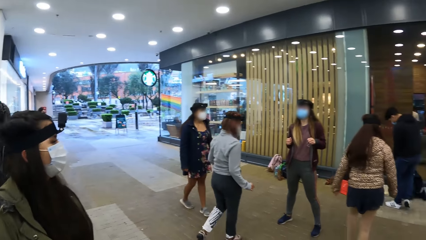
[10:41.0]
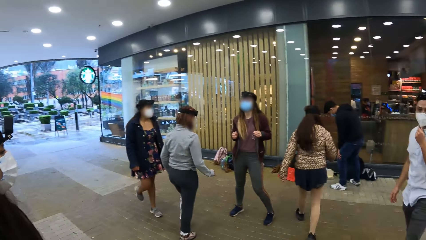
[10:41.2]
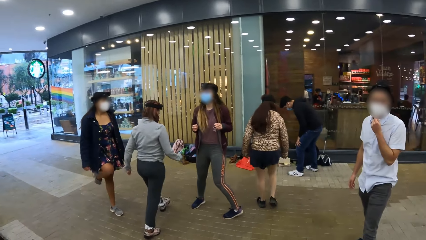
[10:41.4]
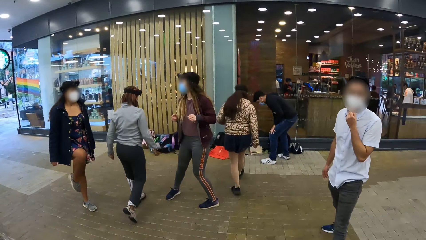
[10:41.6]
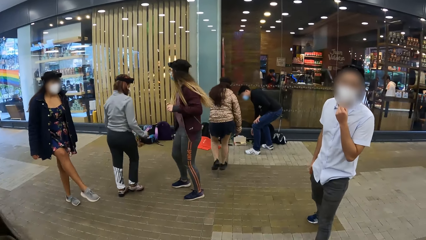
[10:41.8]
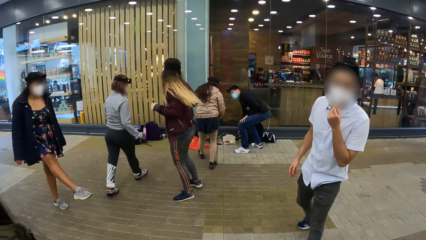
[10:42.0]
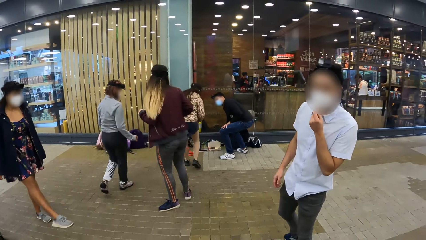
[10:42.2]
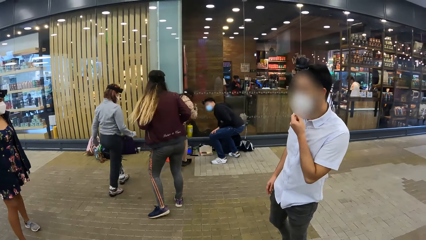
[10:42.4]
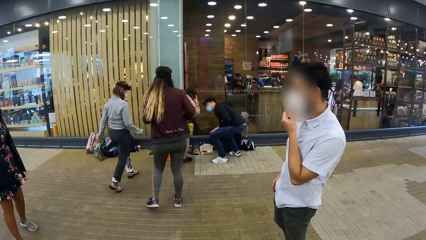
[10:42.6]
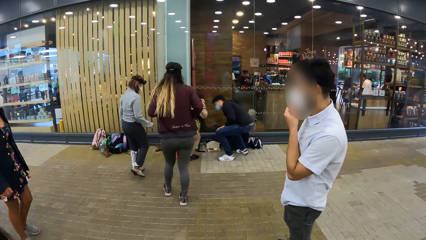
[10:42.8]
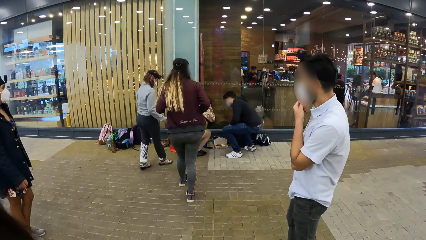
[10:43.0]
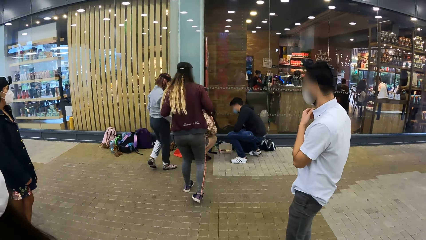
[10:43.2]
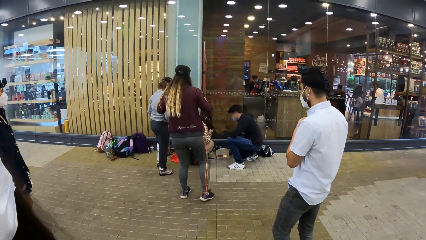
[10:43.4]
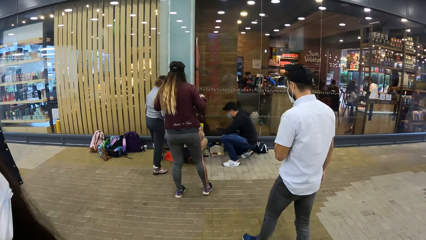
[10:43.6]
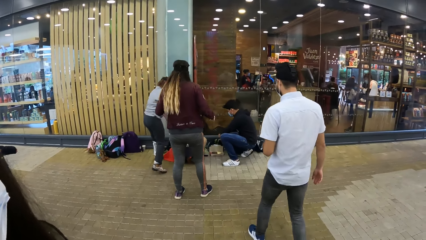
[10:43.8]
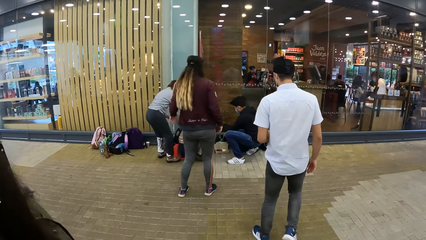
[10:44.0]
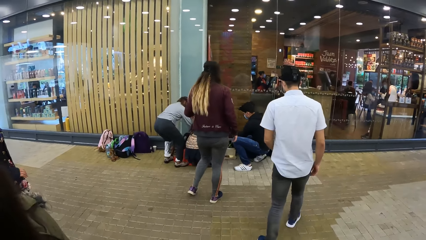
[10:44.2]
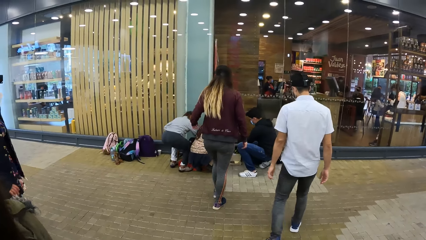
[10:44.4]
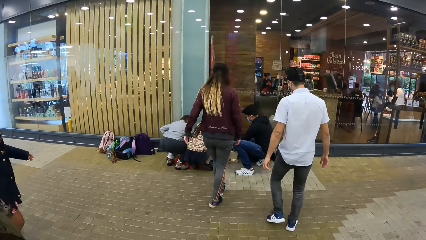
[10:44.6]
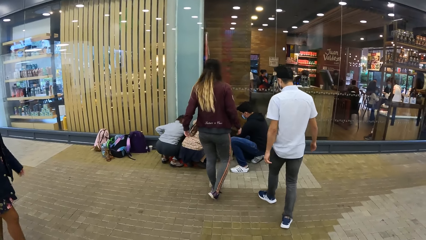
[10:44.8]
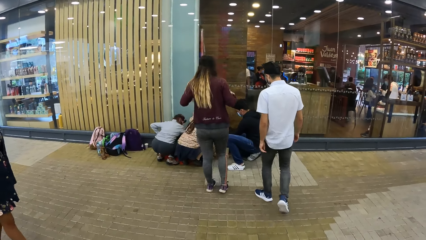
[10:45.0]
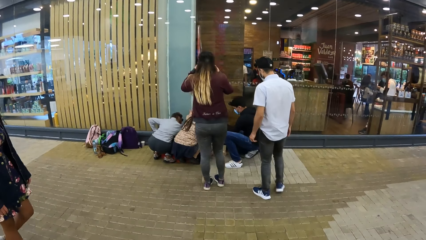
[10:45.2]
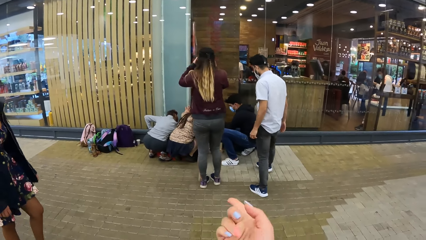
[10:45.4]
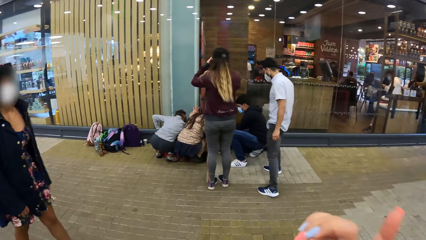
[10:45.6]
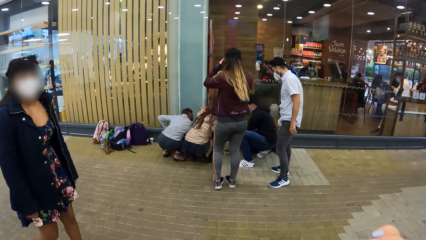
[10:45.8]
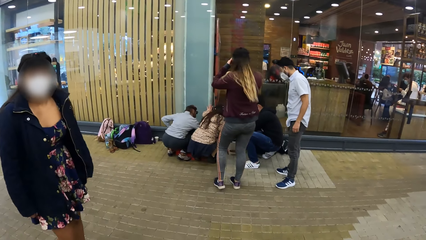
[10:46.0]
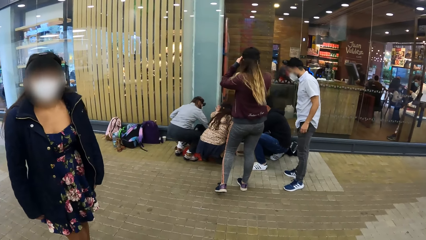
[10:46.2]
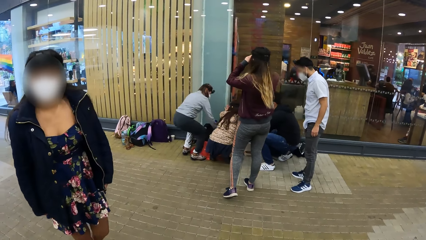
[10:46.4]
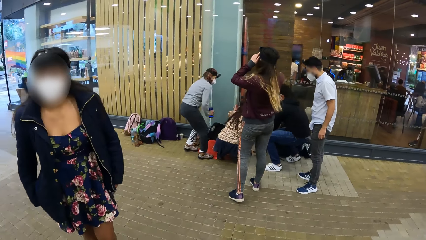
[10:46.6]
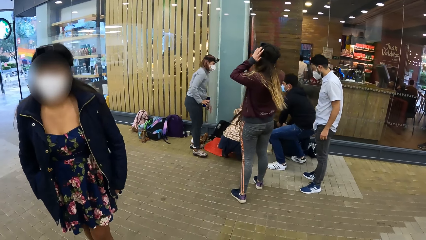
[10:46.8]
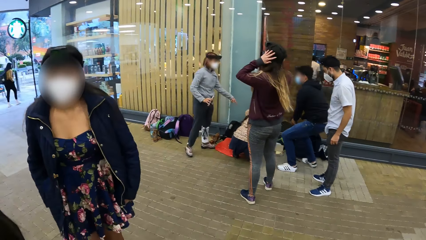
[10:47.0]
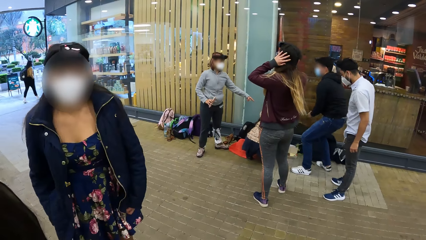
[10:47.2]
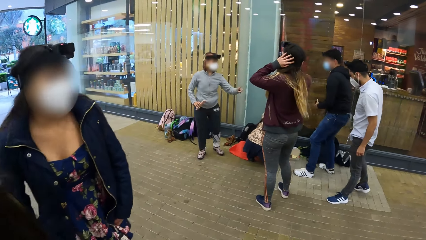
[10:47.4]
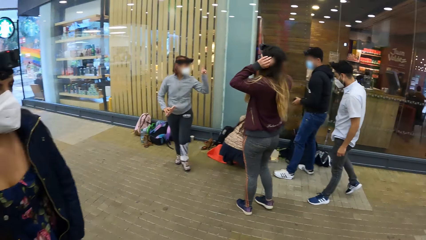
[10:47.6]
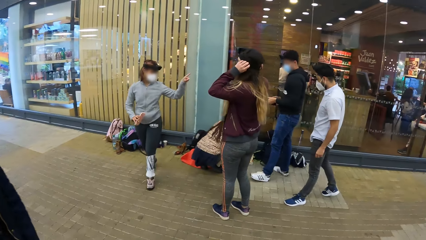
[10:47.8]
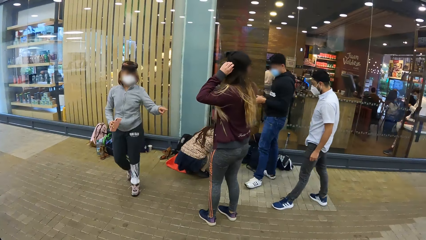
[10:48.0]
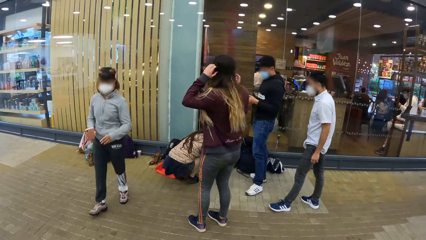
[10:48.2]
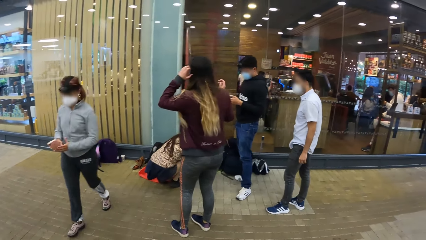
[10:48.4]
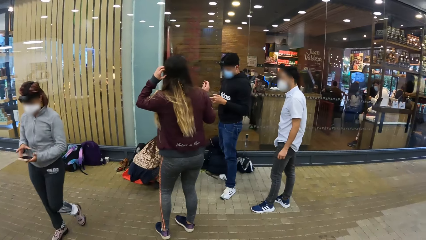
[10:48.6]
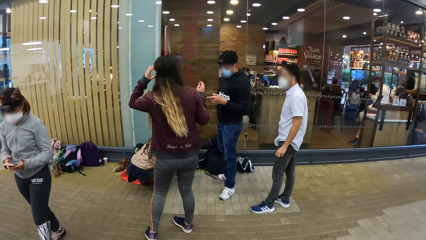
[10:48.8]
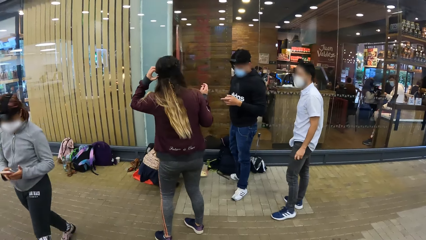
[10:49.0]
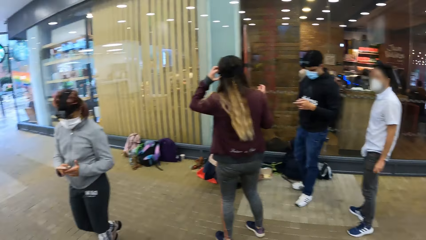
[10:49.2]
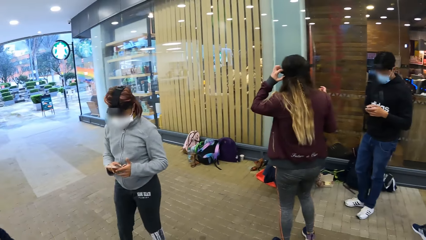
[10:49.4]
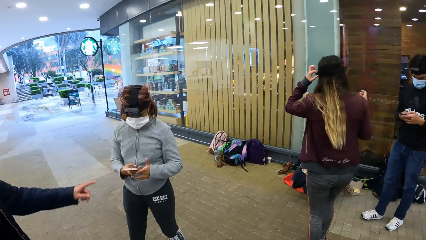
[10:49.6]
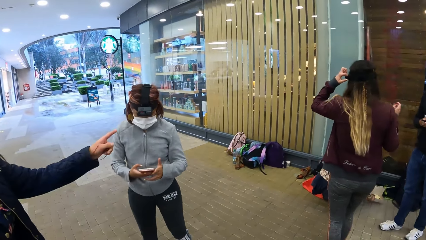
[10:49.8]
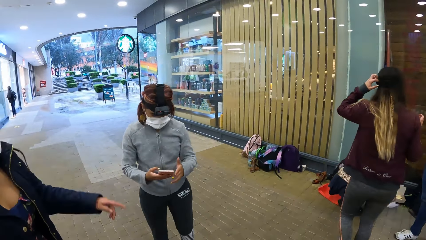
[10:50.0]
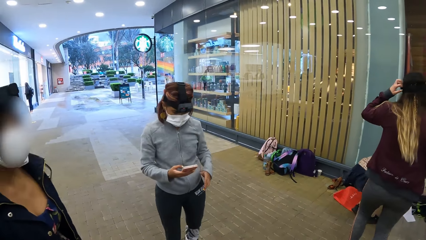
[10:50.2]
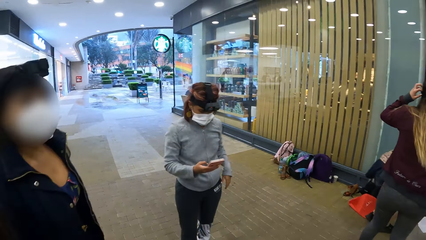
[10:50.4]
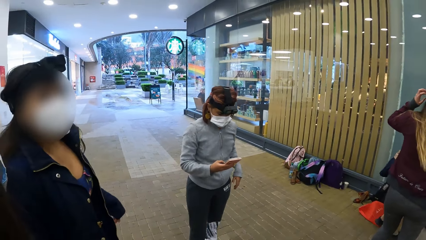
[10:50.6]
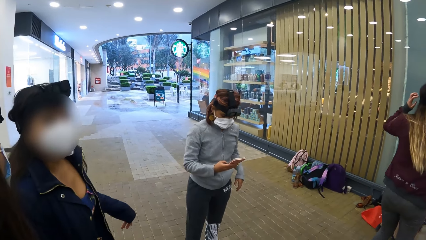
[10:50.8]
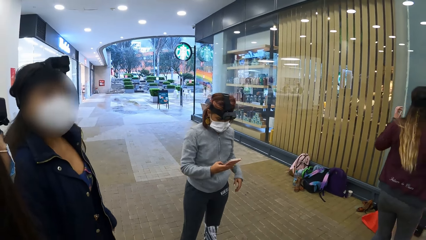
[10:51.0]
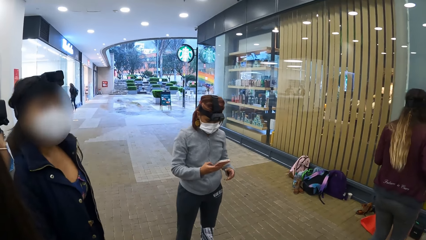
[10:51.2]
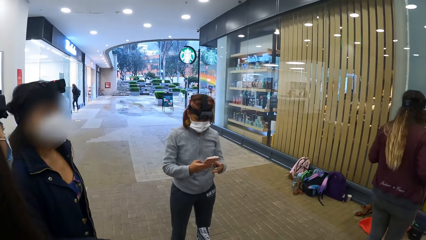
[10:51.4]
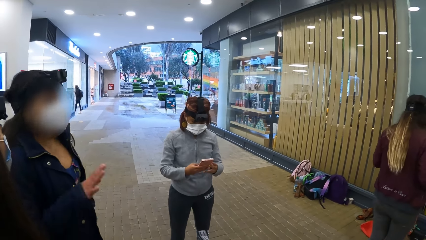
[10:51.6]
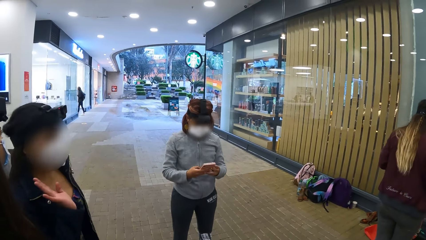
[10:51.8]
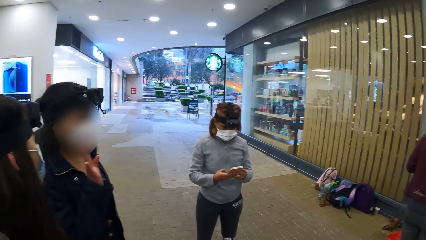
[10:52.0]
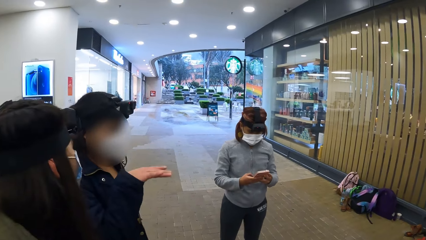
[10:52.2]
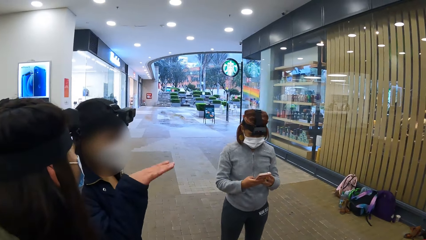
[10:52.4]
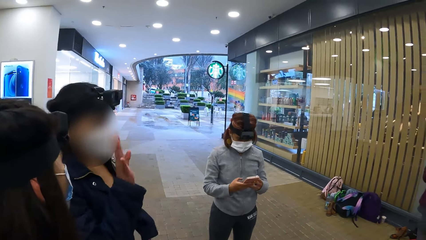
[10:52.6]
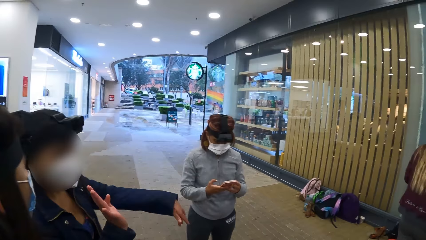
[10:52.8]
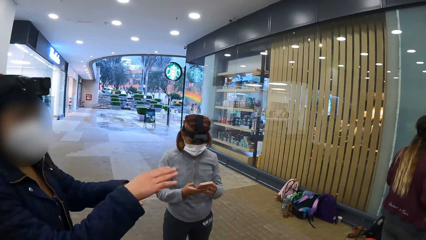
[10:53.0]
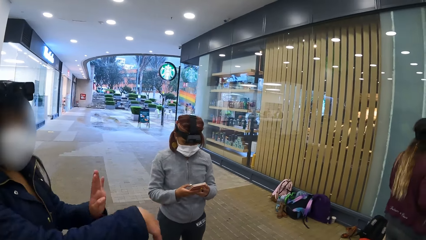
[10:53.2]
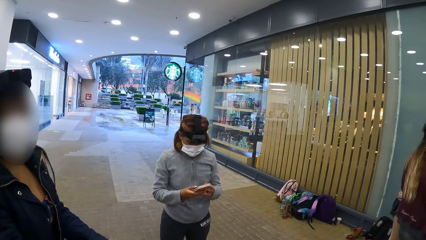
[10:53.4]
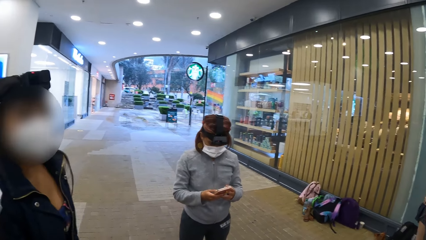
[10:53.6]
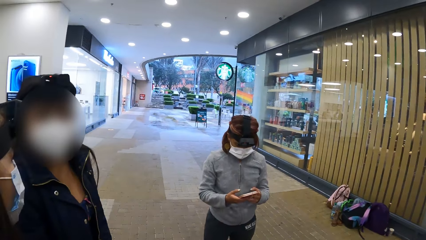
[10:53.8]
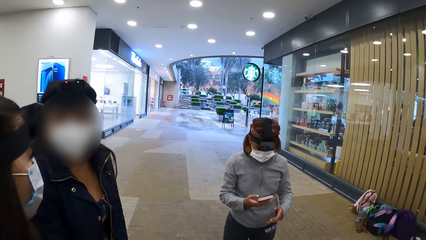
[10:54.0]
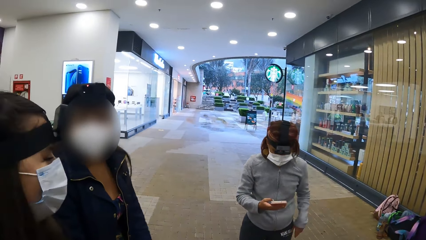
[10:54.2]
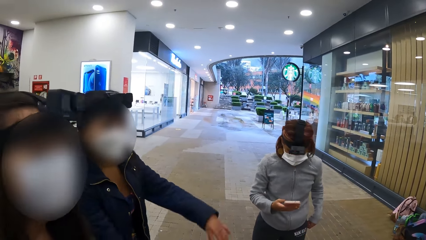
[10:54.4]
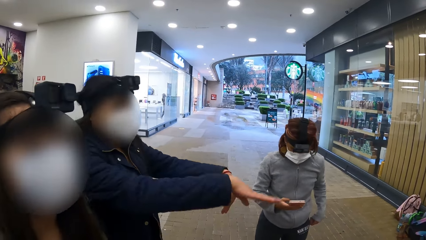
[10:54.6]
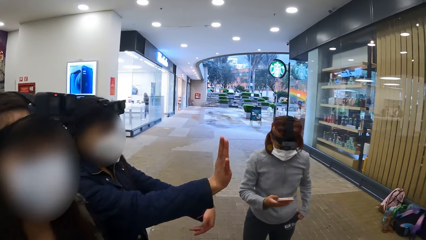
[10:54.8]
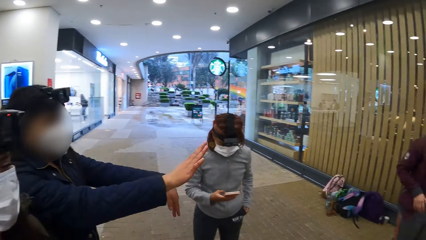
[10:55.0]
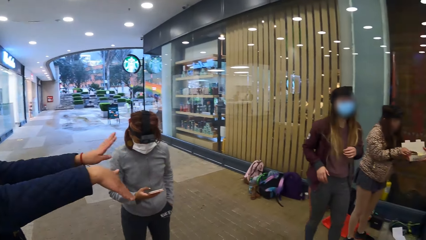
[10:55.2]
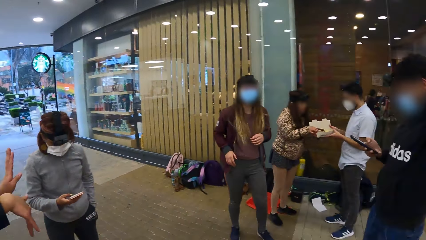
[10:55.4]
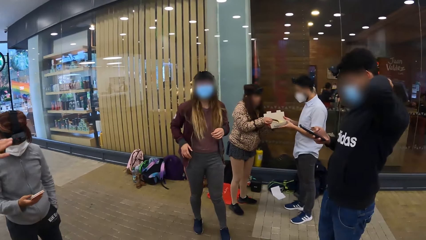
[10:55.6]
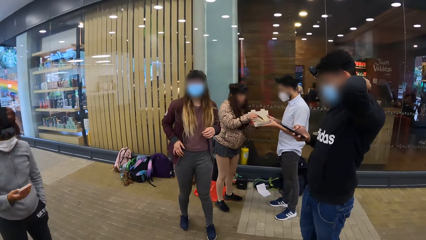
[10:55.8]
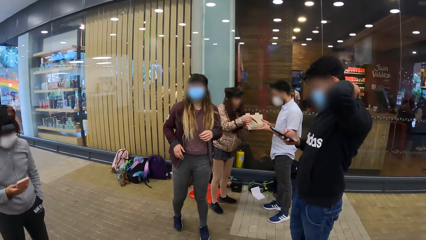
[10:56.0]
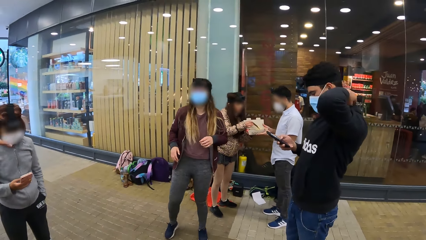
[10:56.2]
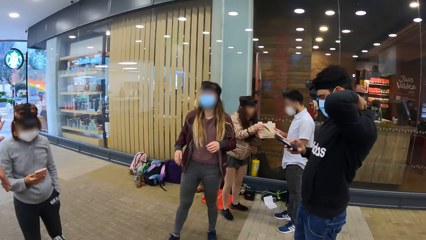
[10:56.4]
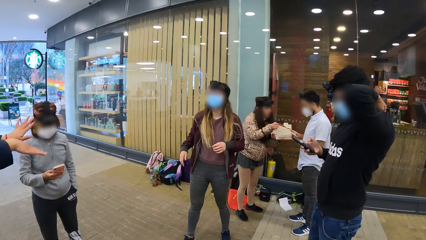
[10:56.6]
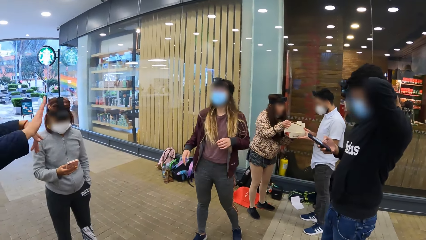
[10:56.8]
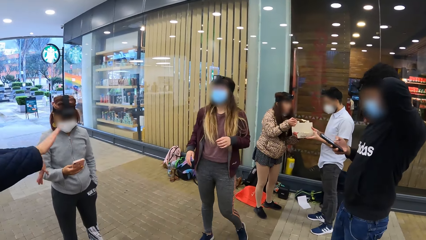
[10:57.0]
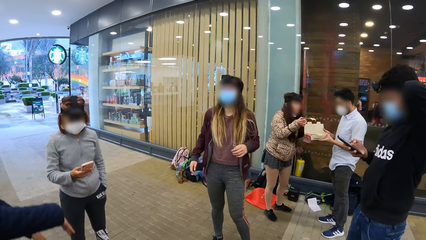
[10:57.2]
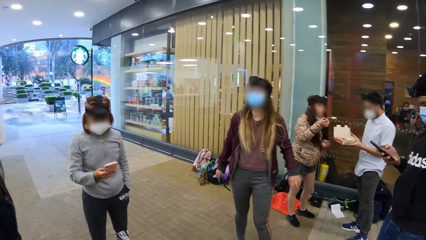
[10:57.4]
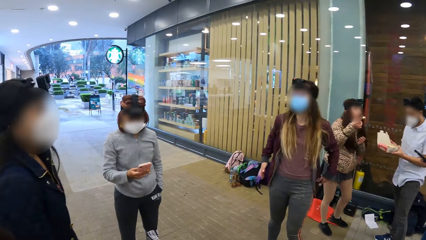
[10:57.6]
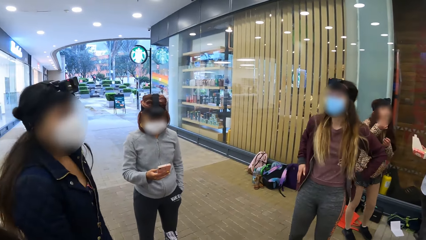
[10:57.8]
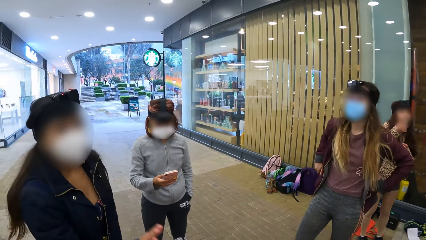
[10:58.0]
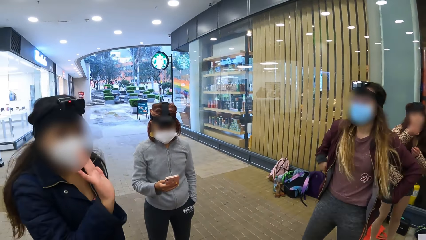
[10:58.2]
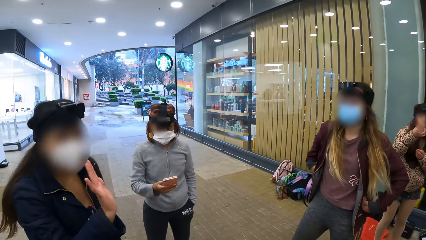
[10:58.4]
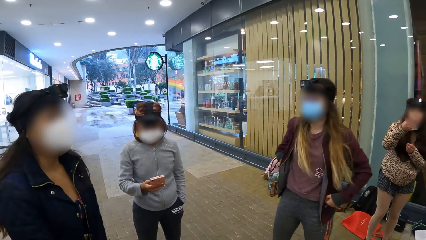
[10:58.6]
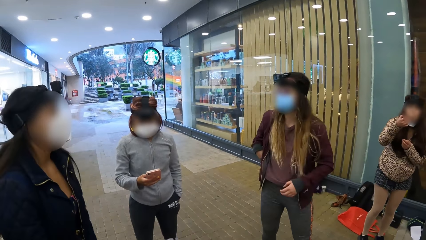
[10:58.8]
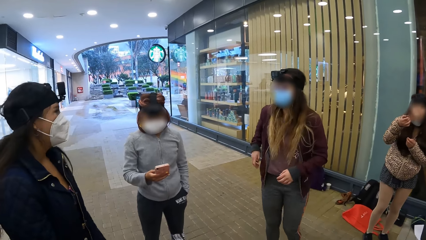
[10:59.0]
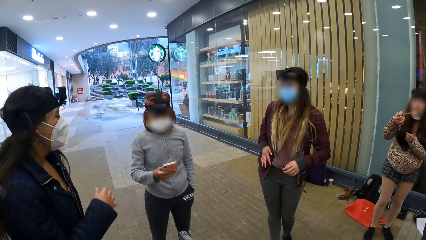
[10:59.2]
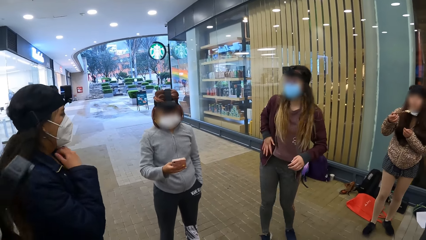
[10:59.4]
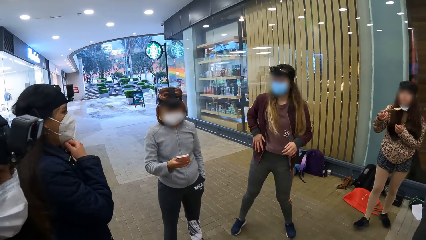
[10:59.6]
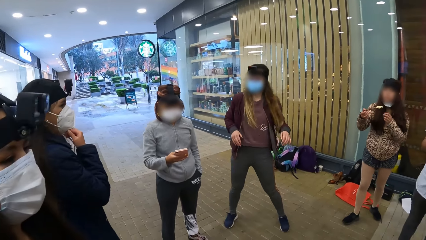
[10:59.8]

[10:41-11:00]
The man squats and picks up a bag on the floor with his right hand. A woman squats. Another woman squats. The camera wearer moves the right hand. The second woman holds a phone with her right hand. The man holds a phone with his hands. The camera wearer looks around. The second woman passes the phone from her right hand to her left hand and operates the phone with her right hand. The man operates the phone with his hands. A third woman dances. The second woman dips her left hand in her pocket. The third woman interacts with a fourth woman. The first woman picks up a chocolate bar in a box on another man's hands with her right hand. The first man operates the phone with his right hand. The first woman eats the chocolate bar with her right hand.
